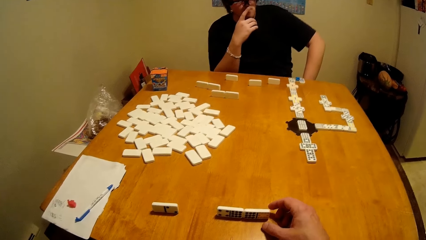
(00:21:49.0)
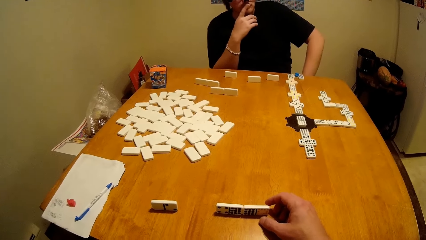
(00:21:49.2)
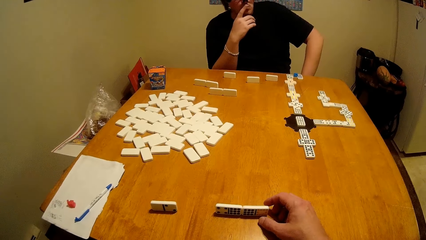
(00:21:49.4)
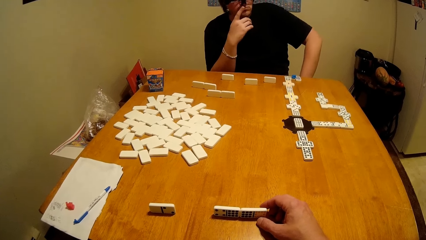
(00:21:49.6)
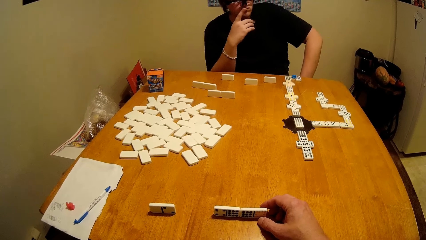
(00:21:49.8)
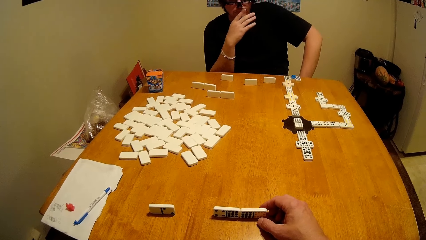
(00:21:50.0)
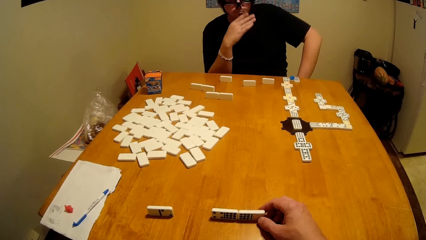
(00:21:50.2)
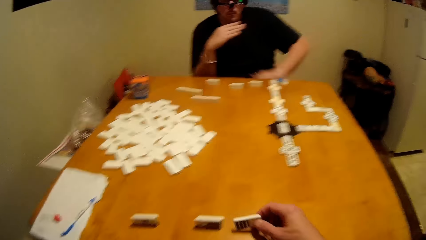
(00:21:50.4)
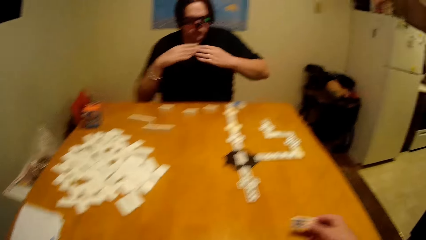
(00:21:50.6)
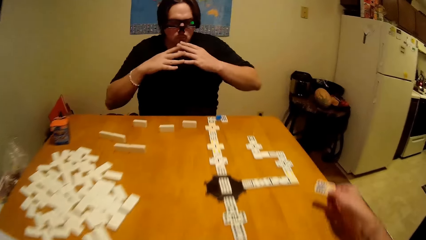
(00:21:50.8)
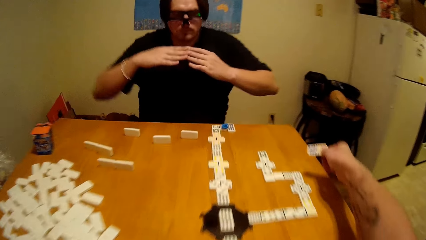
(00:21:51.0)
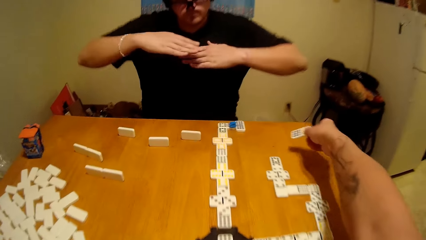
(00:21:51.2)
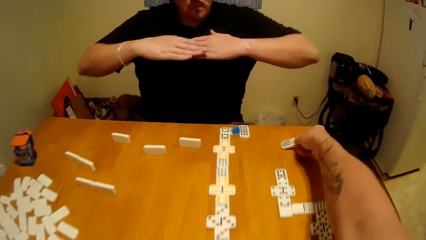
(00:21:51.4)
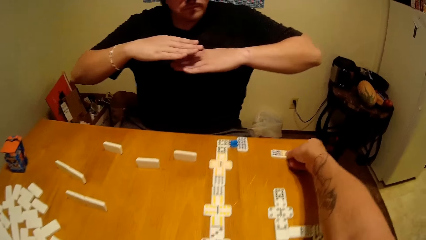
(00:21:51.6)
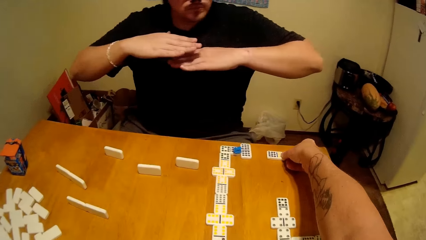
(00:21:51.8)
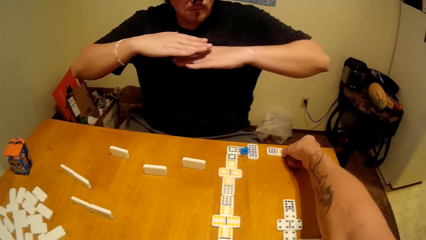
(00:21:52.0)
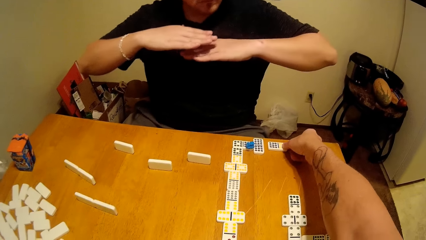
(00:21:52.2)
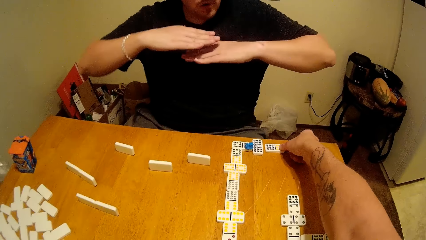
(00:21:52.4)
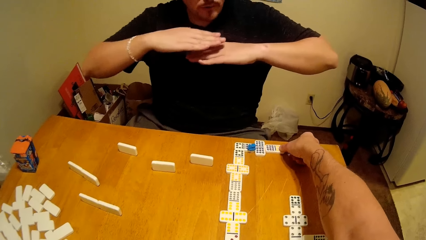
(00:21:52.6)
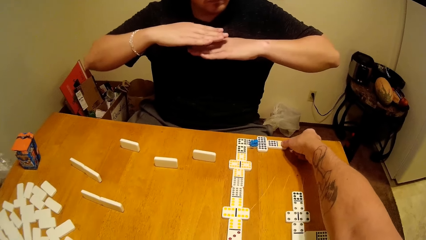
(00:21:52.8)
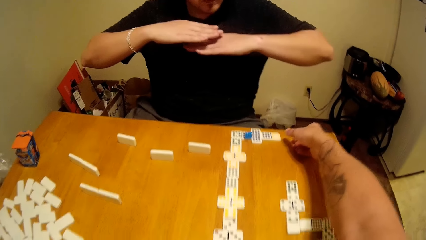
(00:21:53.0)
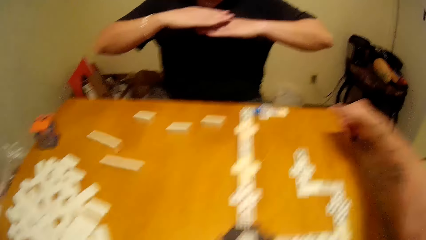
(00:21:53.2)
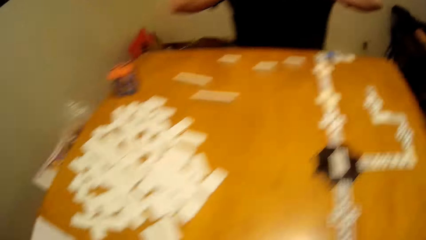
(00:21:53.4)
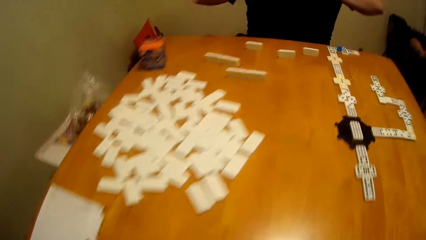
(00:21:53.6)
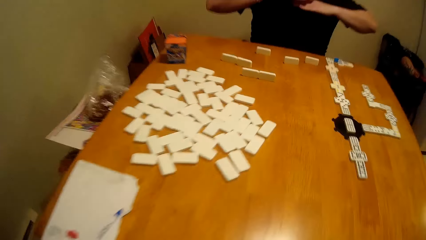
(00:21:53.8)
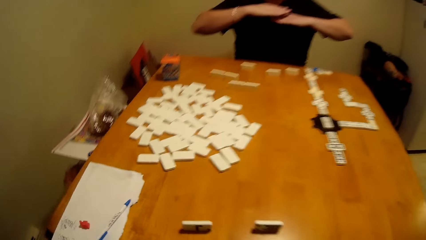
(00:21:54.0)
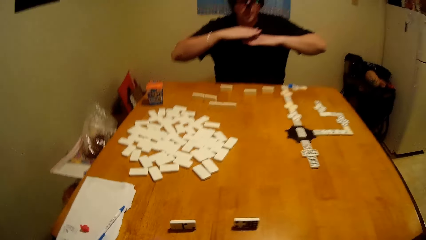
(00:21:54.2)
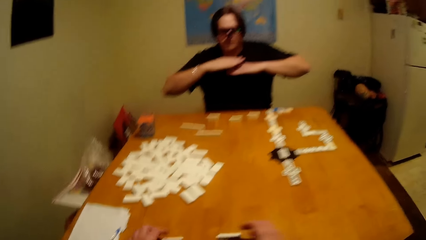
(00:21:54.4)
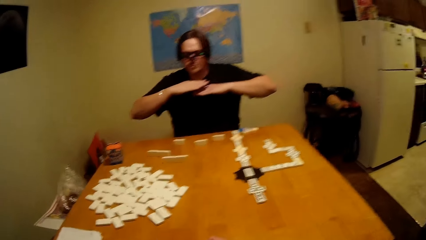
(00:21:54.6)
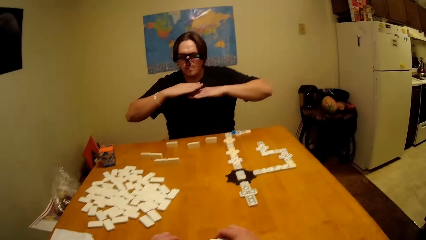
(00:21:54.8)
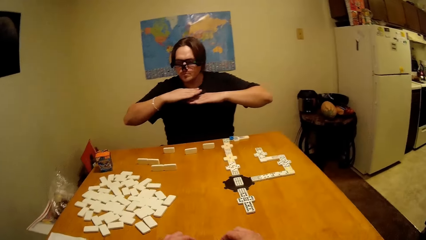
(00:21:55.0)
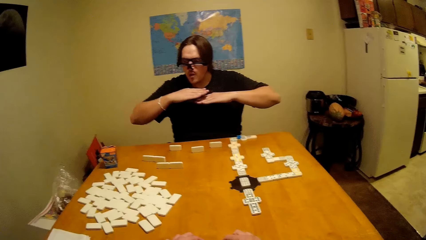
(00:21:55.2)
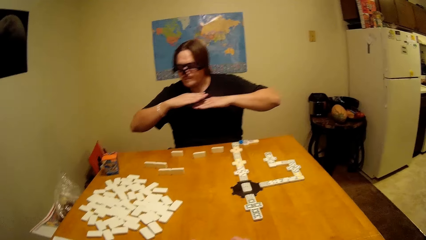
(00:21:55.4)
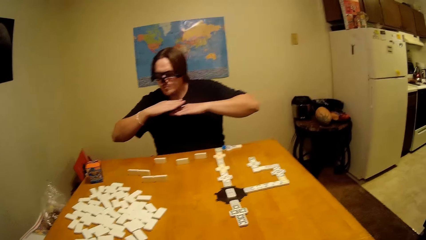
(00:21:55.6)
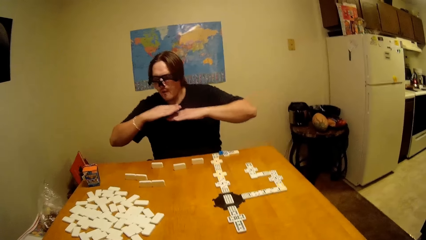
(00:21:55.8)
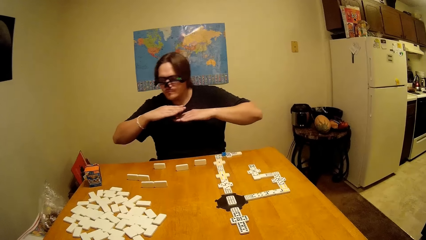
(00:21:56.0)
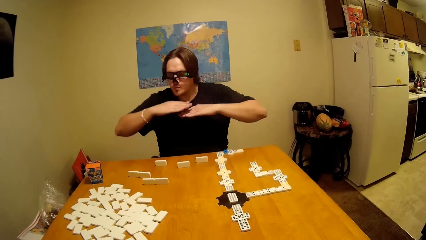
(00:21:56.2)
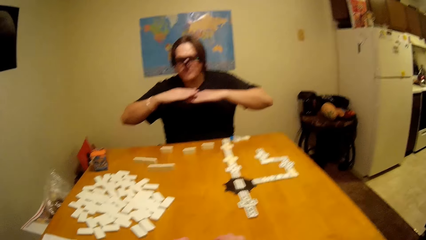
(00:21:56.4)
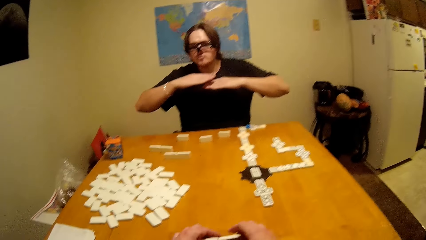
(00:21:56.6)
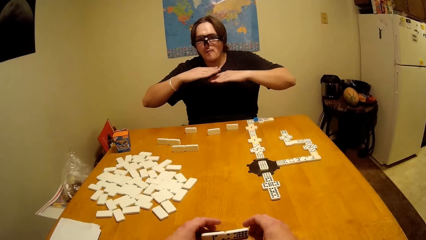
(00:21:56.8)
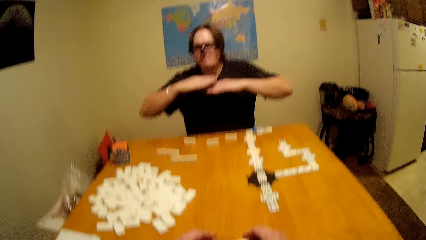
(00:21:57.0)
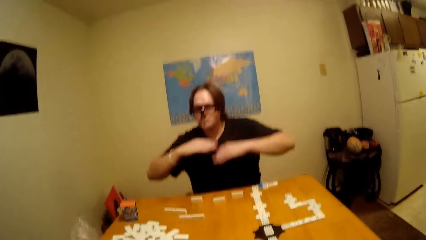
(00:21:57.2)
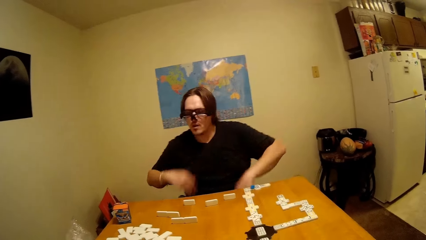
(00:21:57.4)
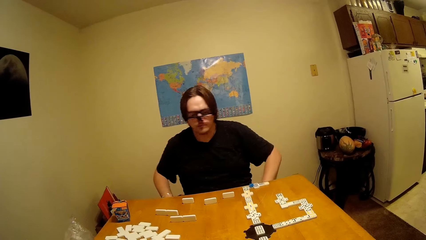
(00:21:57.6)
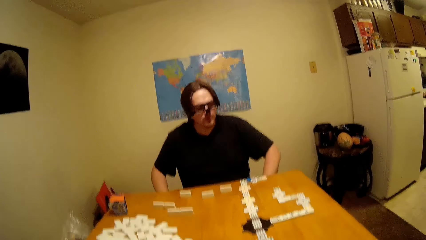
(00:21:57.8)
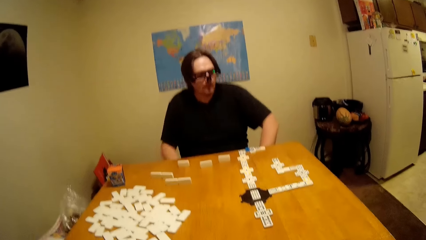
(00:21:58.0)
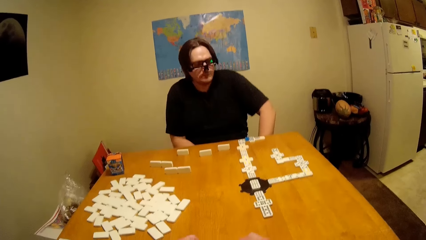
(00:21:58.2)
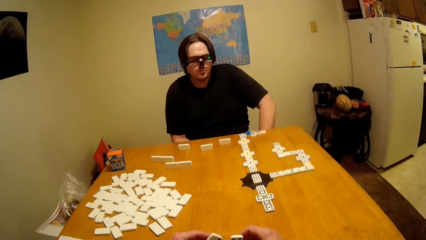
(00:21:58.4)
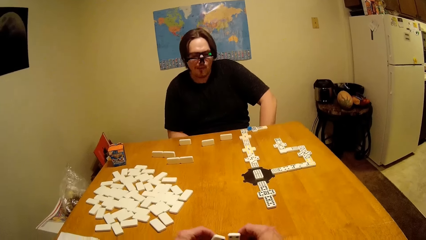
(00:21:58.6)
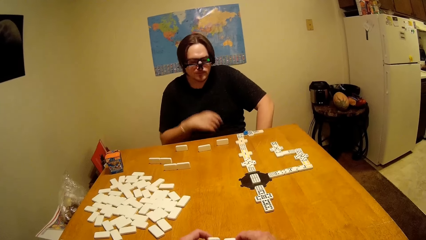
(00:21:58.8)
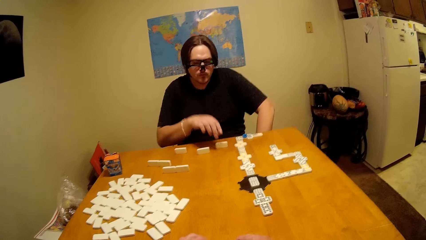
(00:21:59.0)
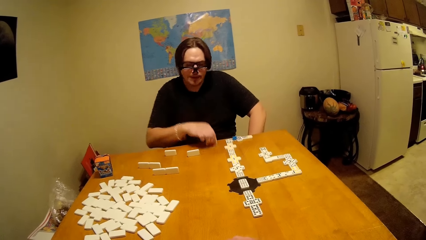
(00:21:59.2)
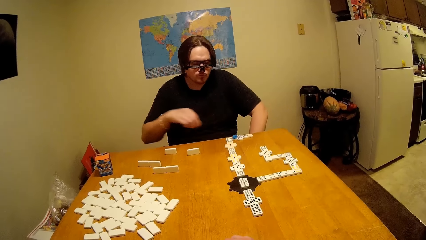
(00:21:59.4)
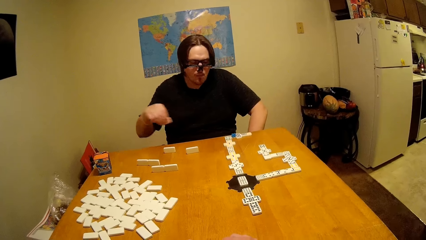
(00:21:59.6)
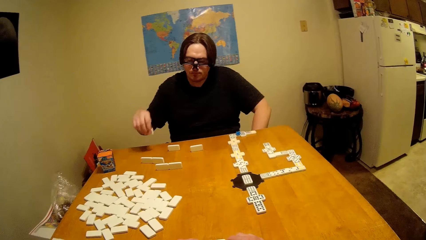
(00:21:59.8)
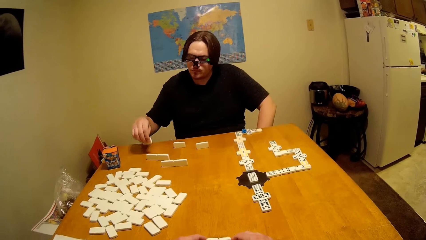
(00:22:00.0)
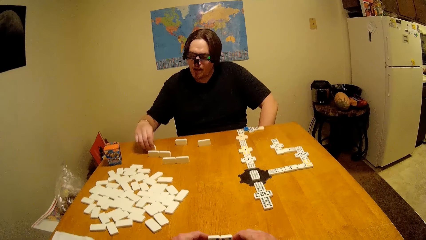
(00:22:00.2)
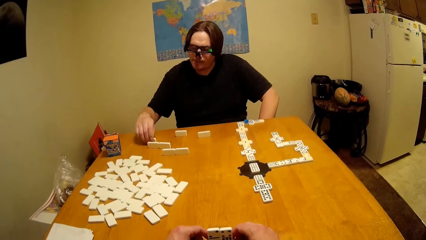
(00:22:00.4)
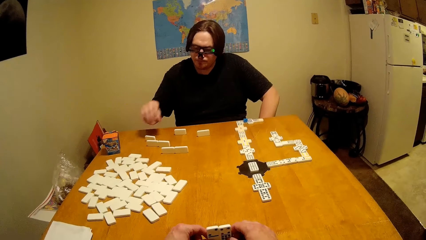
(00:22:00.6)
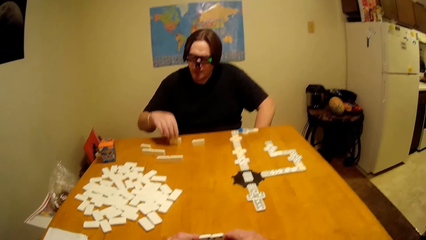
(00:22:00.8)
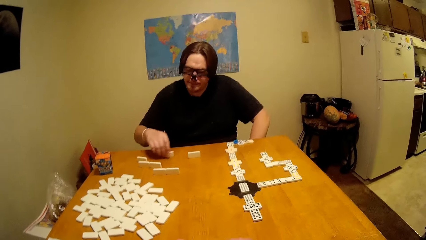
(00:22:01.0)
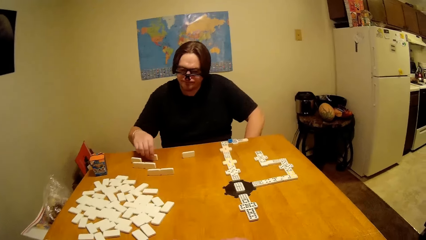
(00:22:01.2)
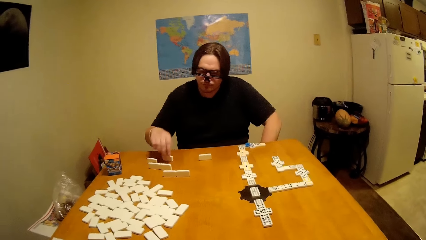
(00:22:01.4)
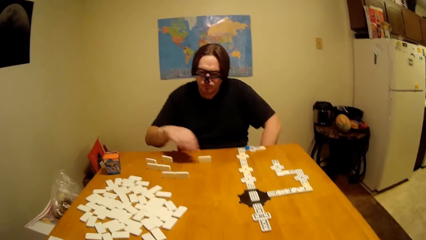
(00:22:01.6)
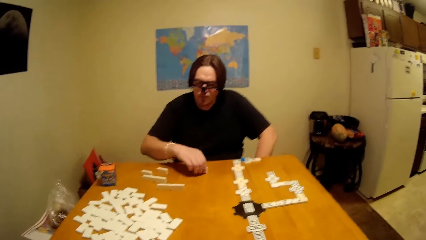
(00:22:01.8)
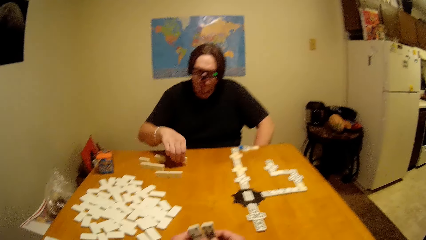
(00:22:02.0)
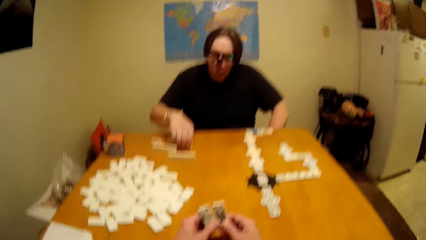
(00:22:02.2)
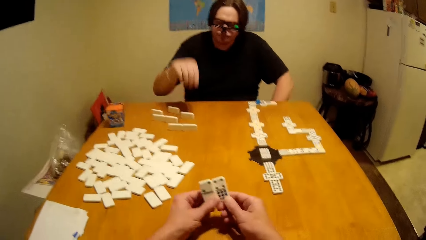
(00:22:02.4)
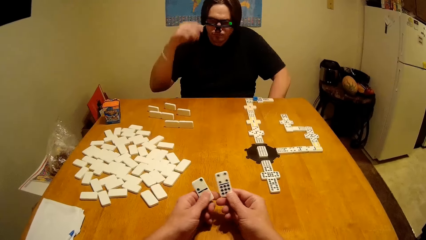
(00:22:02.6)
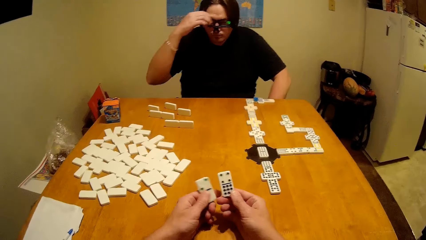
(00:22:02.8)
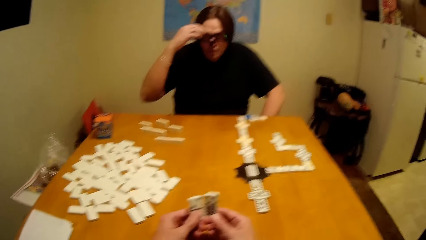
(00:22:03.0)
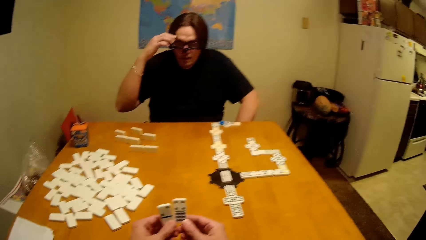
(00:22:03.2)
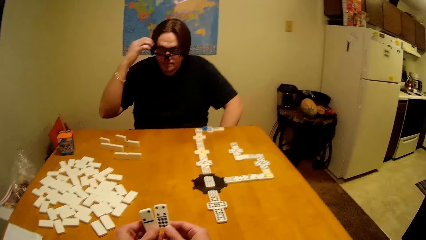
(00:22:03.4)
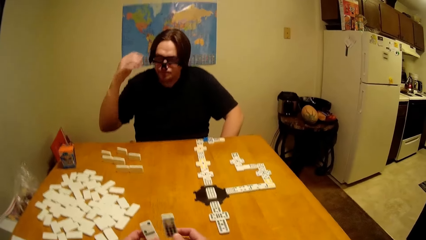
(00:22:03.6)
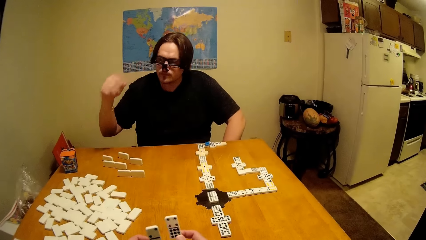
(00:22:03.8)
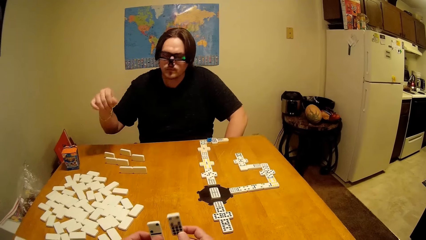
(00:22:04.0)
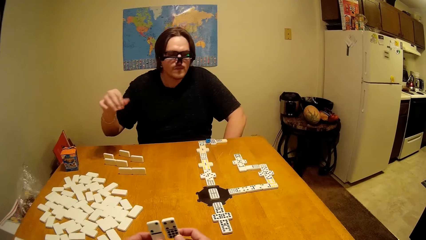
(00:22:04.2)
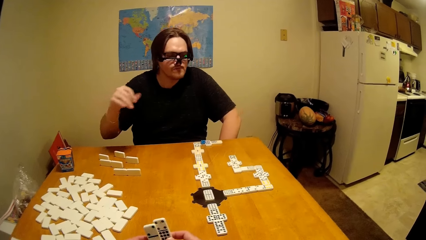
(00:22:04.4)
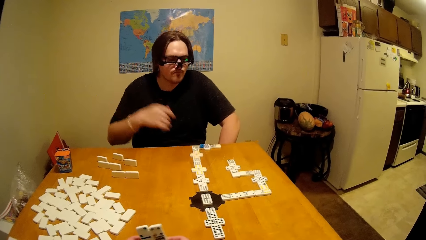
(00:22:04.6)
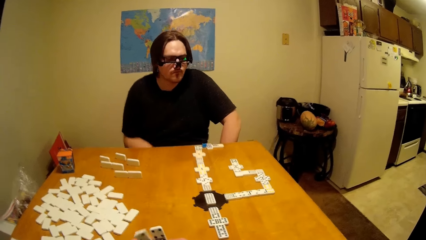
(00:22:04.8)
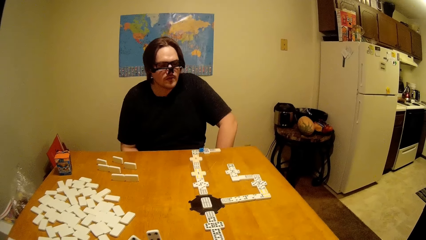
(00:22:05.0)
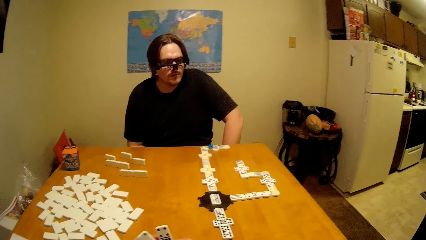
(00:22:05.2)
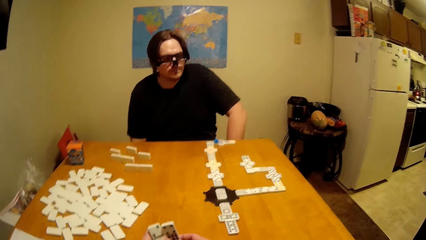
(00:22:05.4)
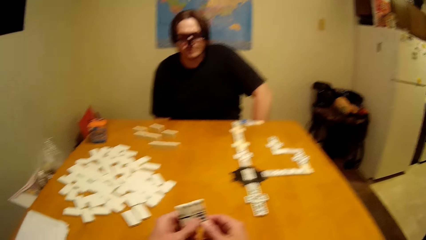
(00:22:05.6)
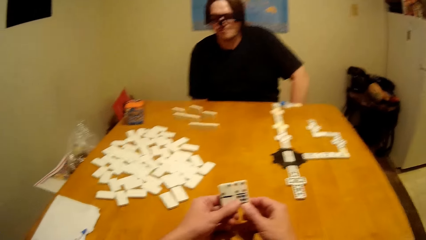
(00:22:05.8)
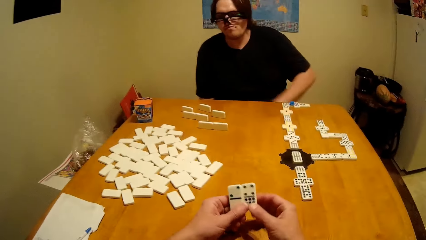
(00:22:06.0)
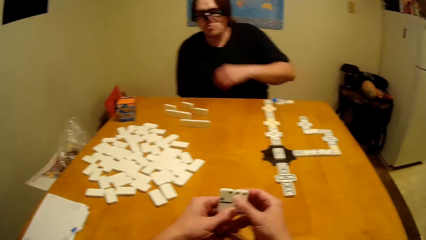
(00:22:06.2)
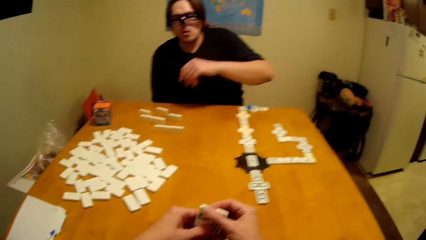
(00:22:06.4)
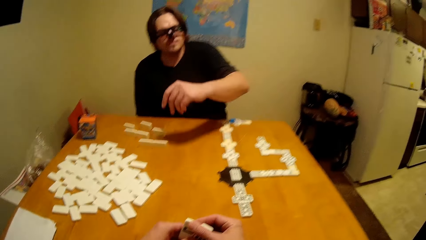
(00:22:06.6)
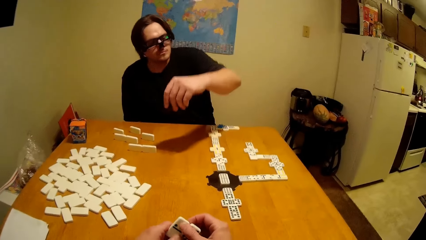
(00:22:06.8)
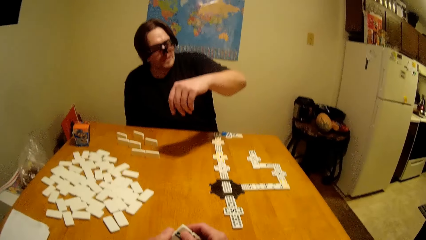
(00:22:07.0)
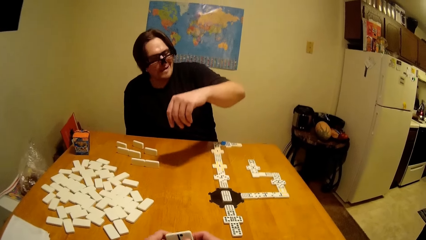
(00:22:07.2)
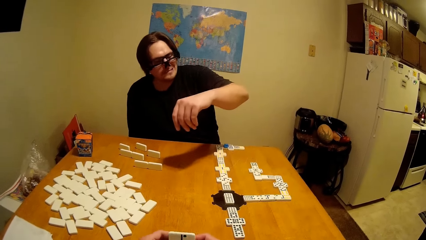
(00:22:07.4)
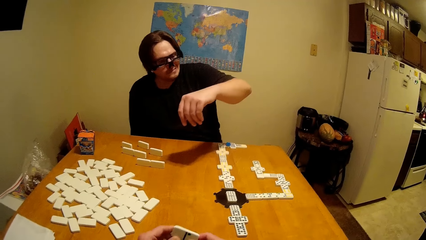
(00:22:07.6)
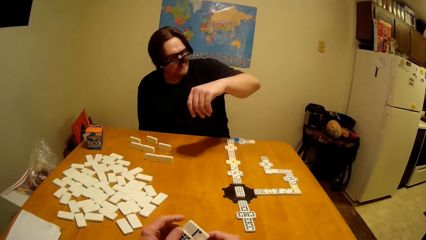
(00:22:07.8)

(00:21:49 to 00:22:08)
The camera wearer holds the dice, puts the dominoes piece down, and plays the dice. A man touches the hand, takes the dominoes piece, plays the dice, and puts the dominoes piece down. The camera wearer holds the dice and touches the dominoes piece. The man touches the face.
